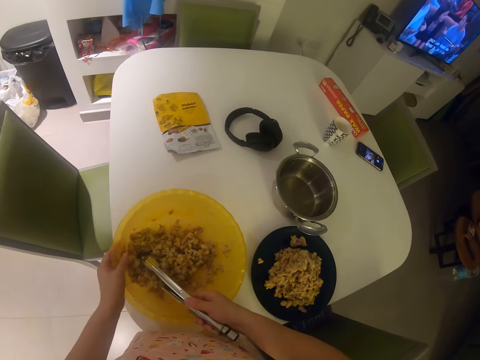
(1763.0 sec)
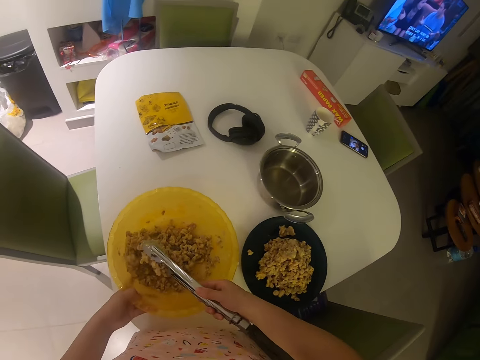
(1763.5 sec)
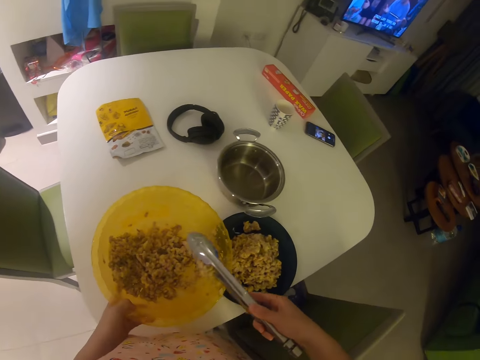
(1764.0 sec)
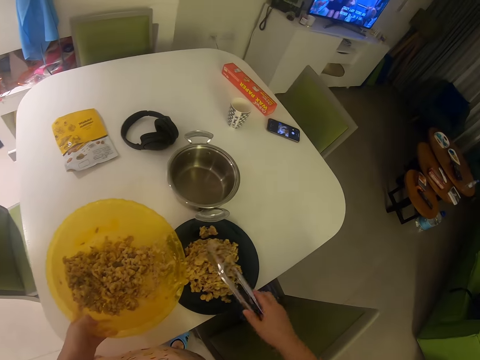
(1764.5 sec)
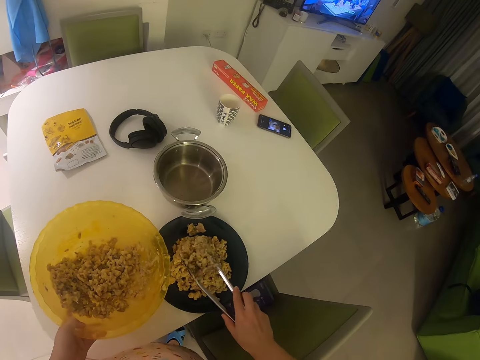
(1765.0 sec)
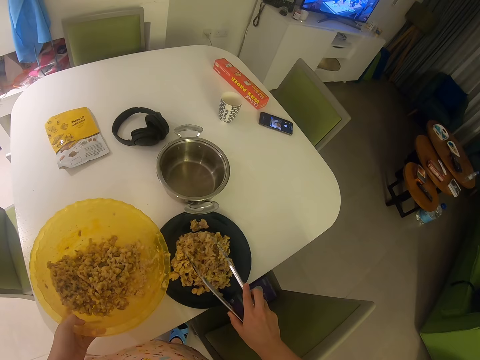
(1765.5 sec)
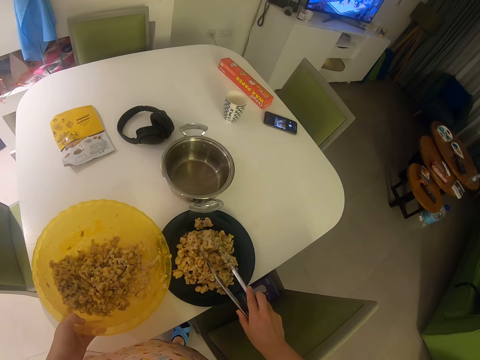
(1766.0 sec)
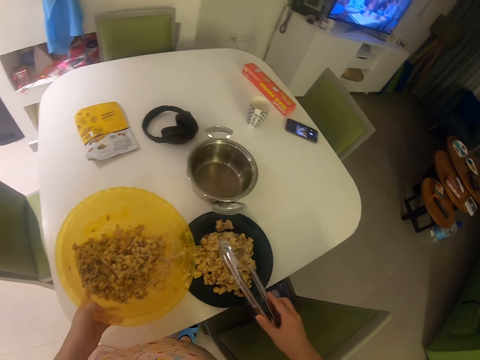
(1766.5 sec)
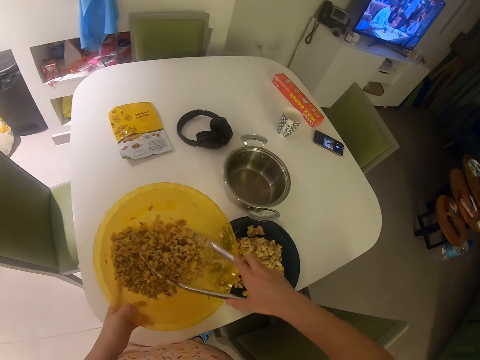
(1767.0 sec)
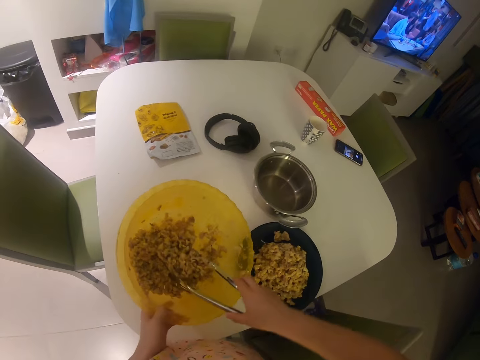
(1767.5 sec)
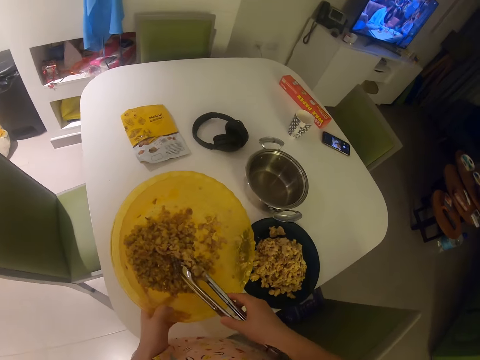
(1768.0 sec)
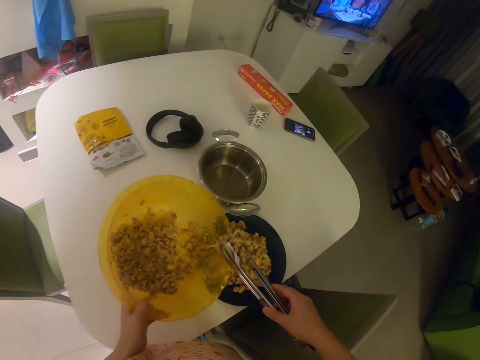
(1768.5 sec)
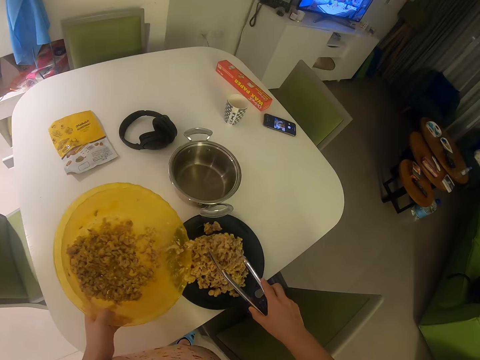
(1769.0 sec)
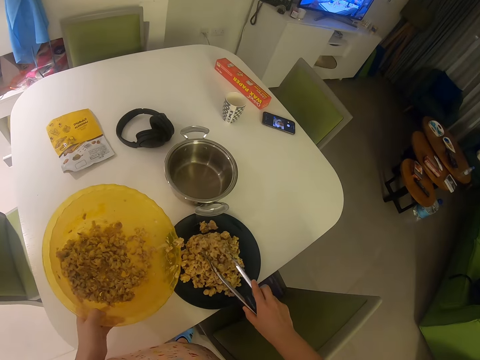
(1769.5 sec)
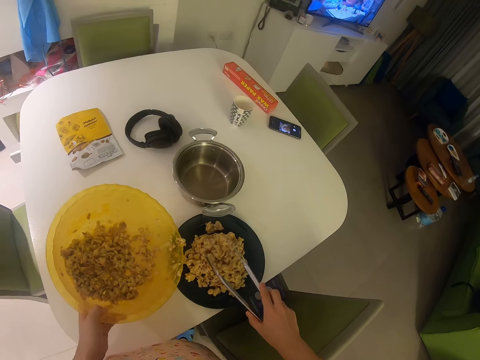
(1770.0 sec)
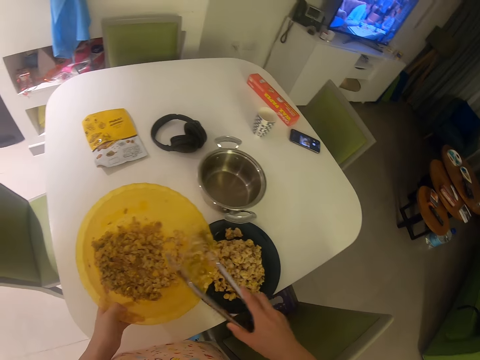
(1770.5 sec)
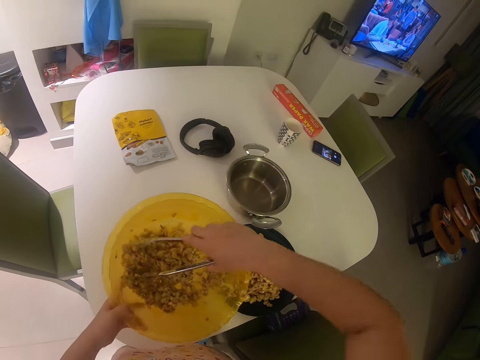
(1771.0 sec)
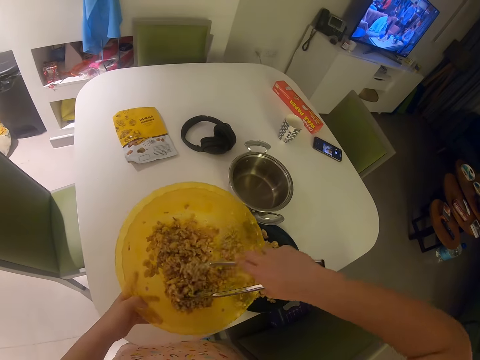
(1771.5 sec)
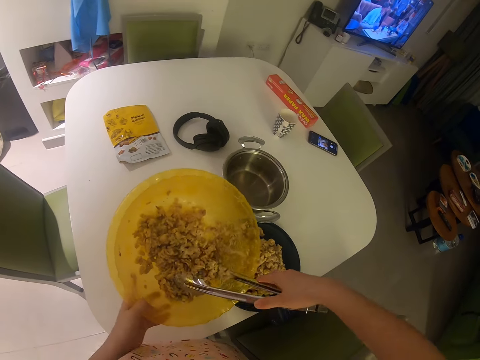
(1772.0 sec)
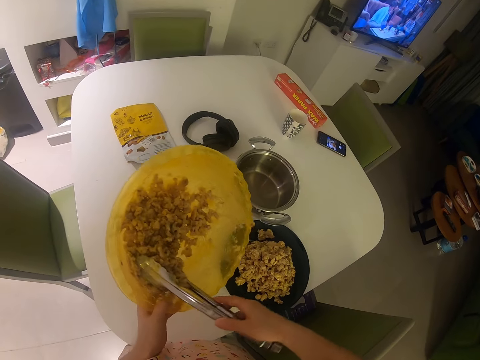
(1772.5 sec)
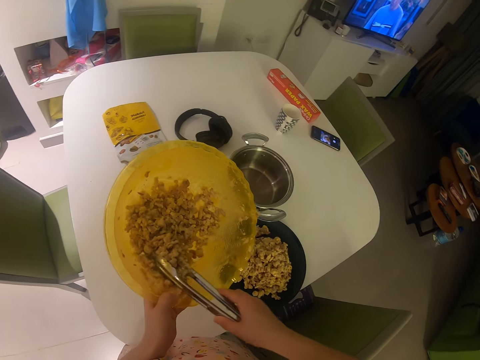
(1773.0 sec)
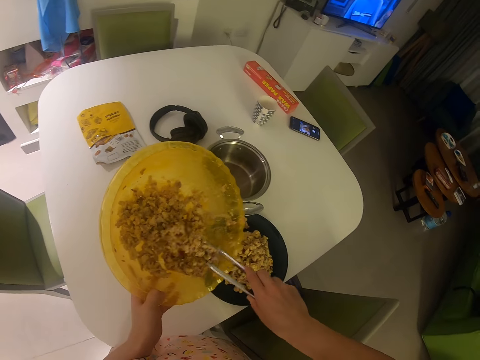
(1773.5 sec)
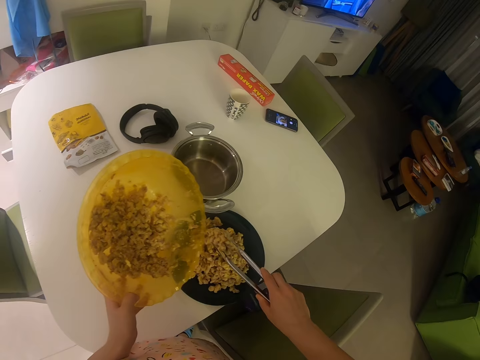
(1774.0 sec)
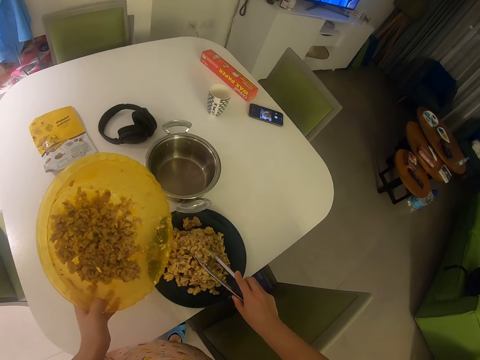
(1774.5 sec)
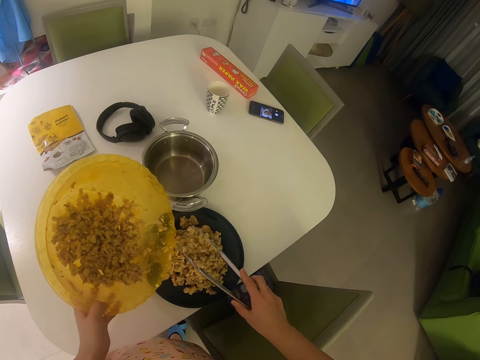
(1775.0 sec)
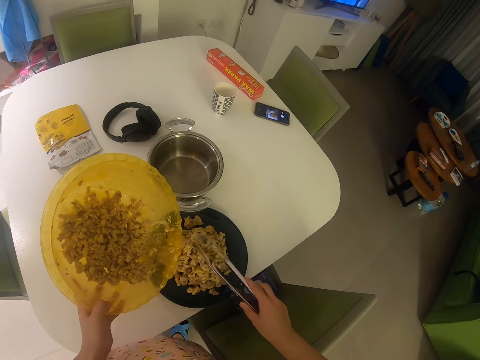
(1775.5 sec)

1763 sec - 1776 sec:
The camera wearer puts something on the plate. They pick something with the tongs. They put something on the plate. They pick something with the tongs. They put something on the plate.

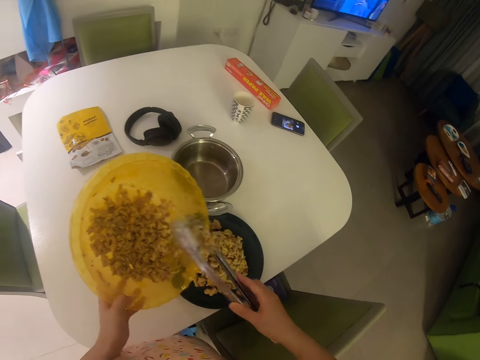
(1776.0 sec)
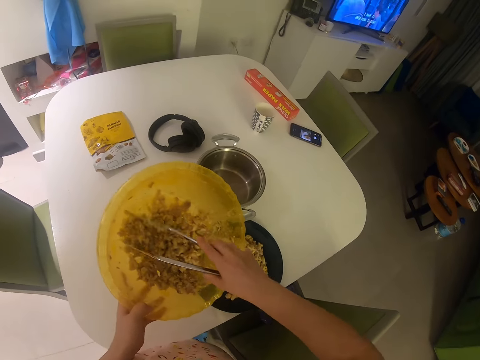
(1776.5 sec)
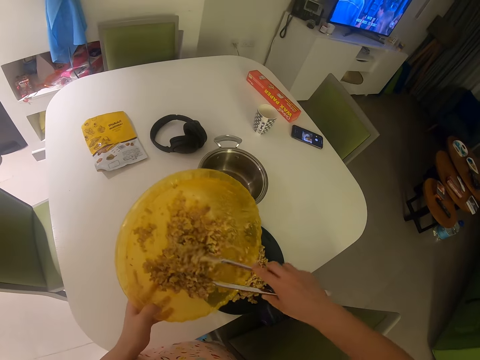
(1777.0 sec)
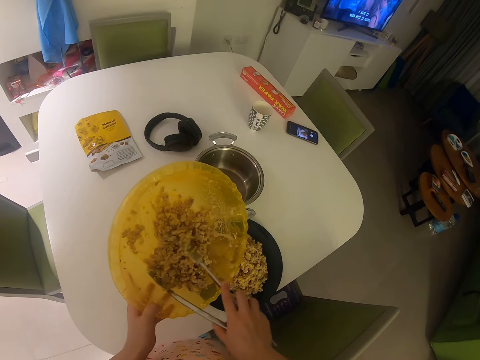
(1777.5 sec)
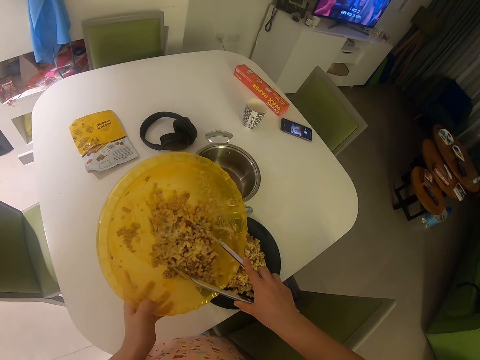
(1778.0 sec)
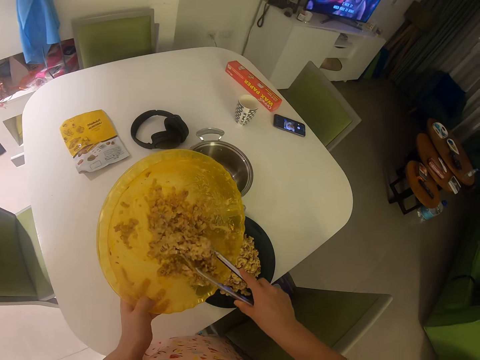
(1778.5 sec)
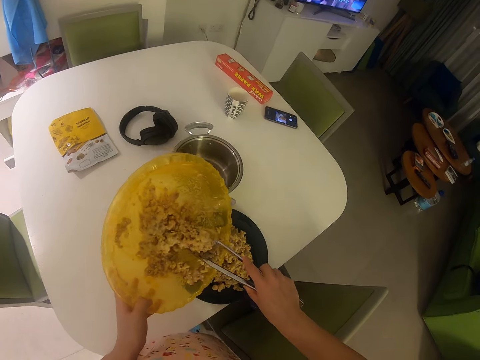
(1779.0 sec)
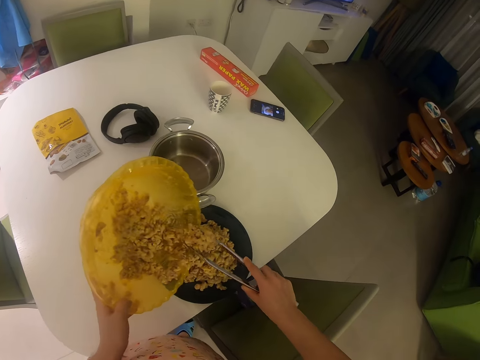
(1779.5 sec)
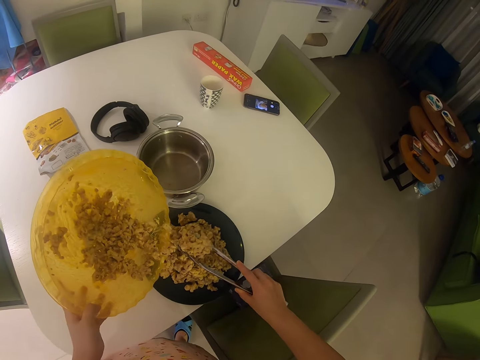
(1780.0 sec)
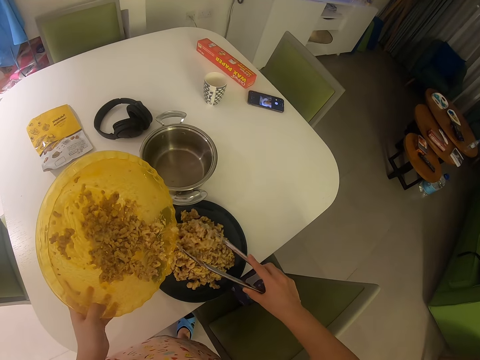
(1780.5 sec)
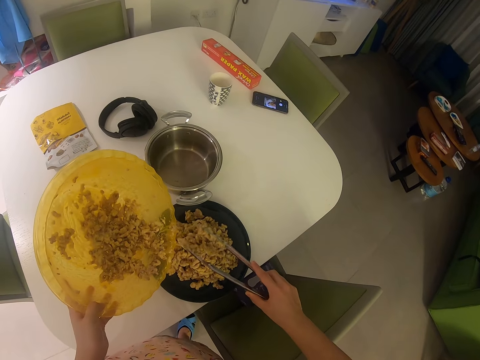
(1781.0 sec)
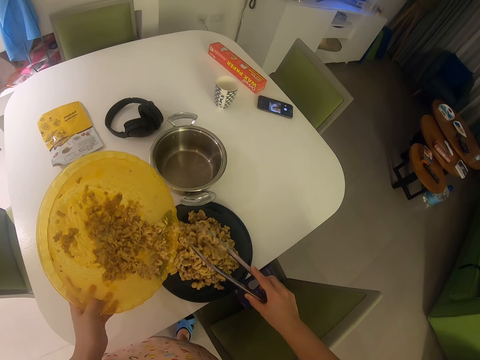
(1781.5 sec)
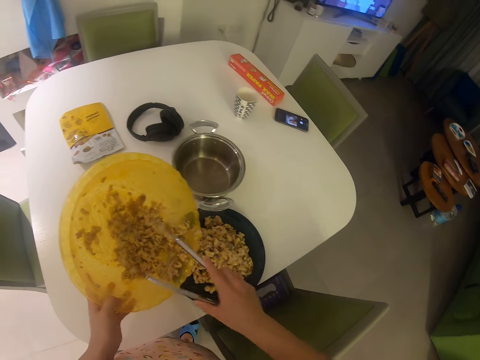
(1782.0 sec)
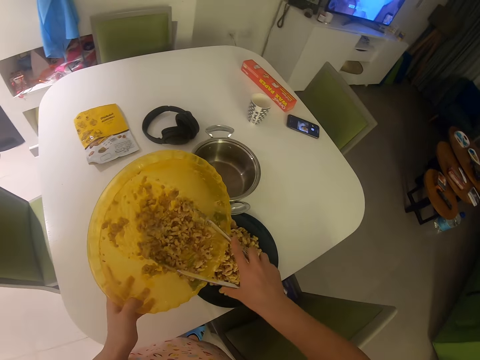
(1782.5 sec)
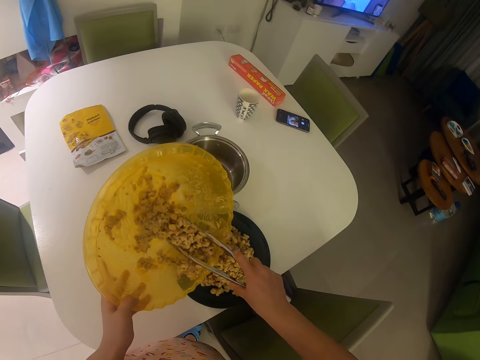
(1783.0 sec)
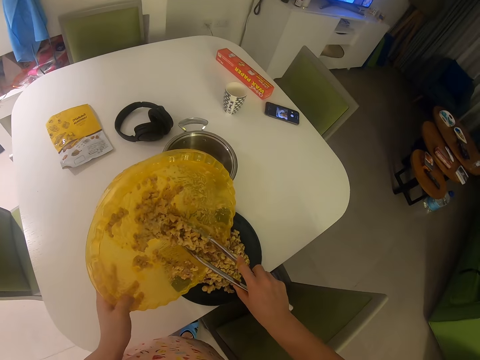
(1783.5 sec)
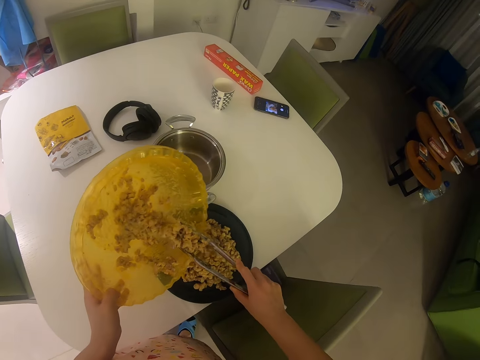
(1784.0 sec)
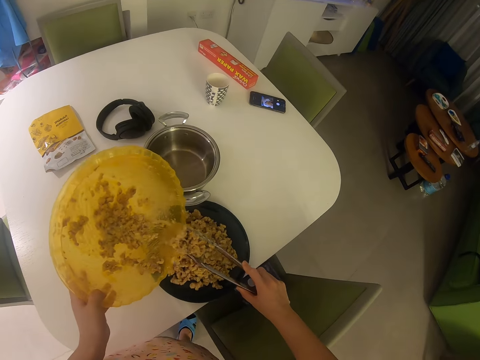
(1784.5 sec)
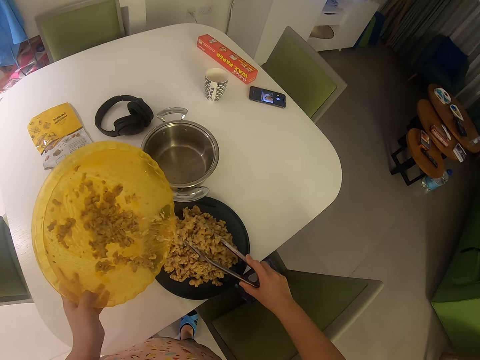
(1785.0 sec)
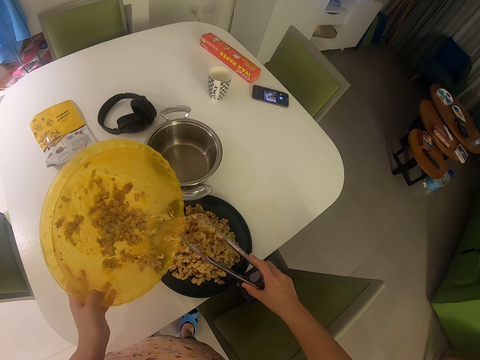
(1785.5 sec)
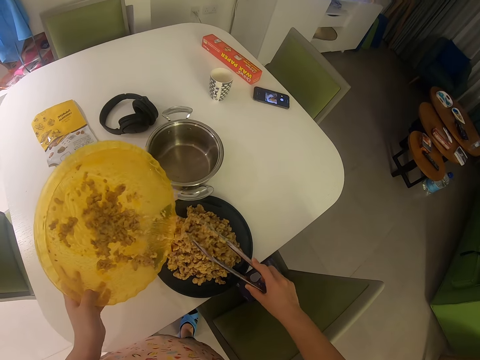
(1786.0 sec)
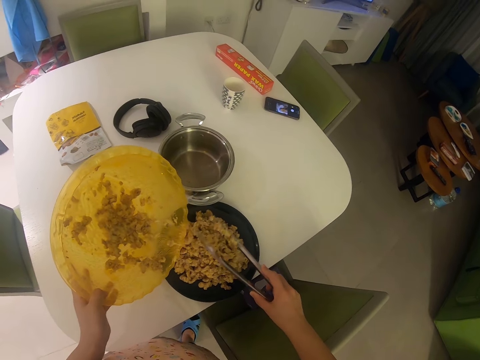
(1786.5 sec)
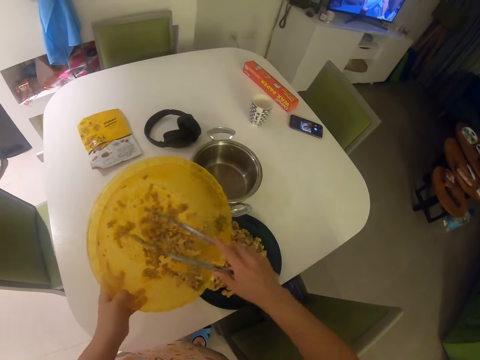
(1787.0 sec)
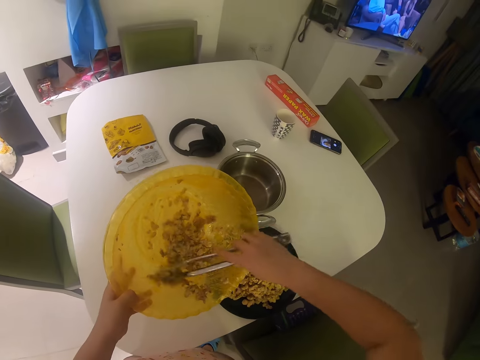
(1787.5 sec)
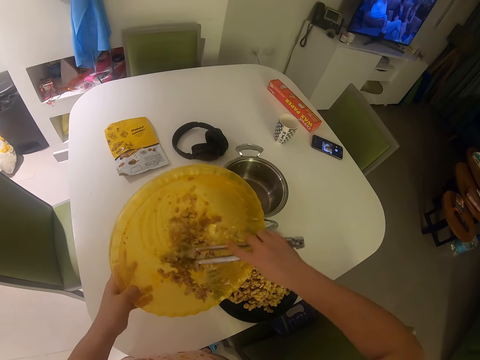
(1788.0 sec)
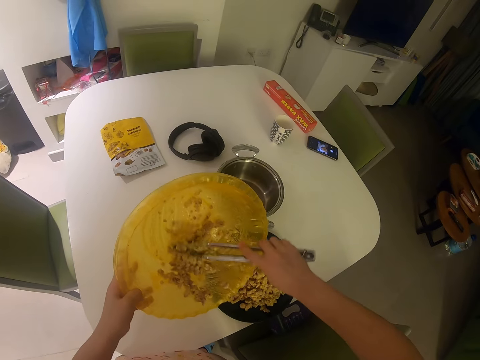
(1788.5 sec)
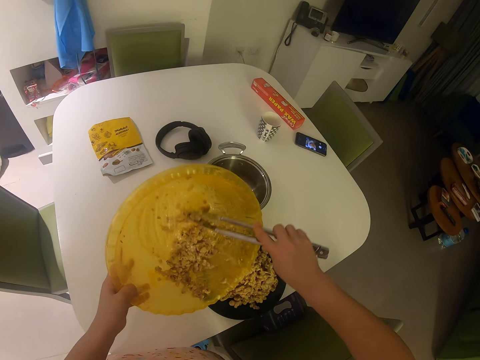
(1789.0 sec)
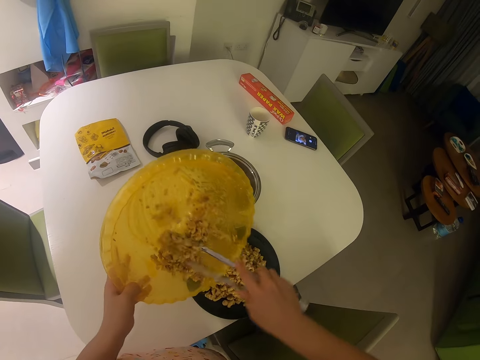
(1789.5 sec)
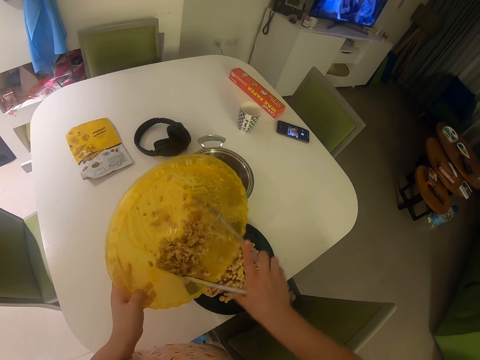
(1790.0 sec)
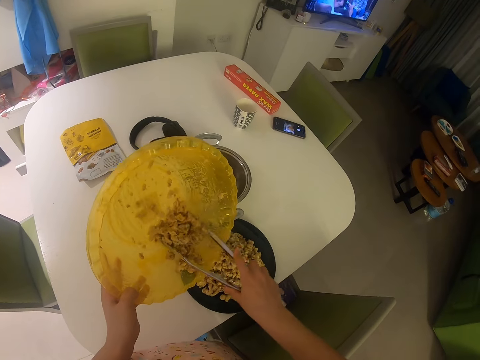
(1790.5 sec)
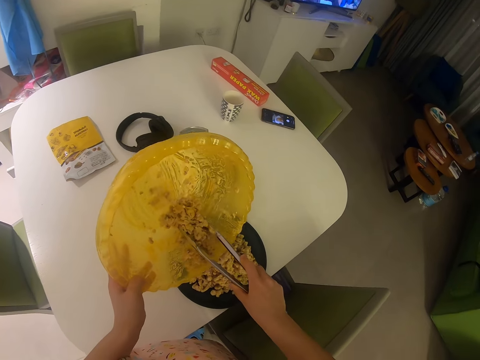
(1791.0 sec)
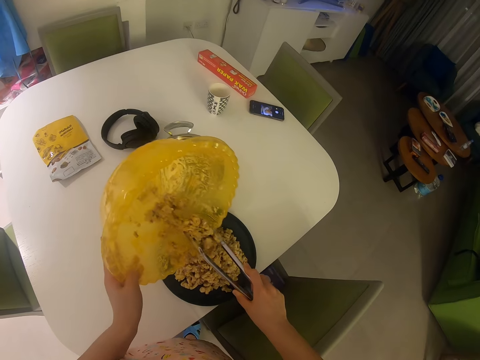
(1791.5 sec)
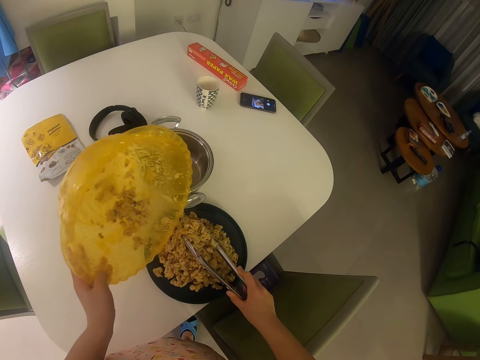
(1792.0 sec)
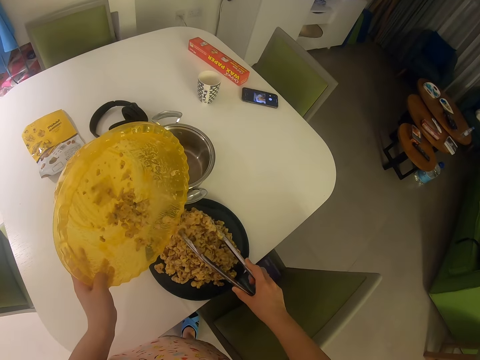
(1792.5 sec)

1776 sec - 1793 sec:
The camera wearer picks something with the tongs. They put something on the plate. They pick something with the tongs. They put something on the plate. They move something with the tongs. They pick something with the tongs. They put something on the plate.
